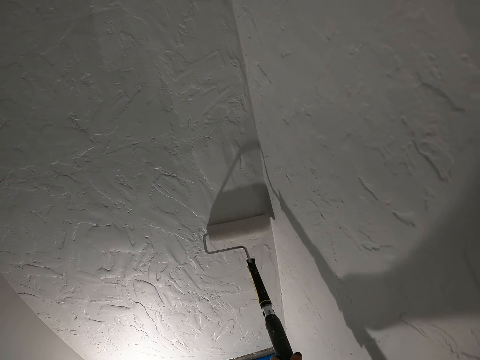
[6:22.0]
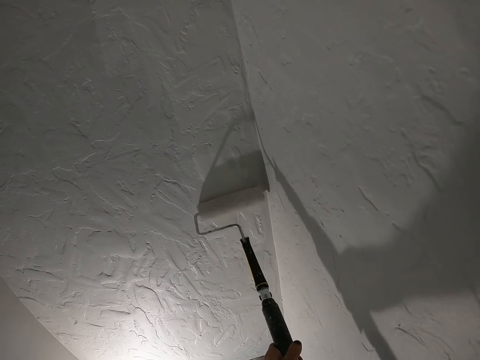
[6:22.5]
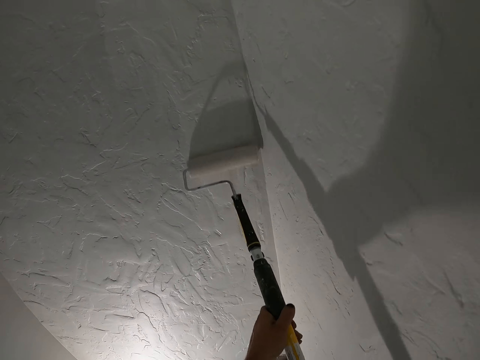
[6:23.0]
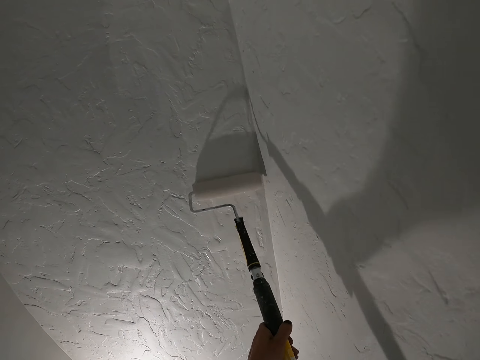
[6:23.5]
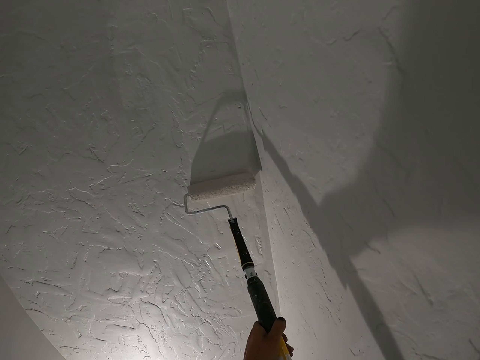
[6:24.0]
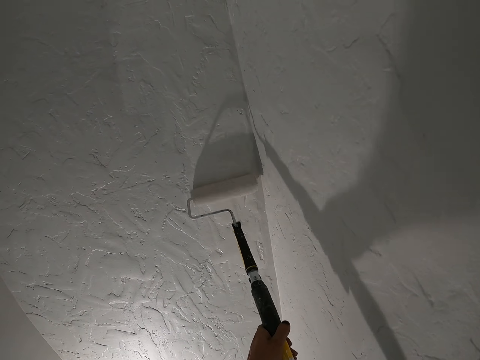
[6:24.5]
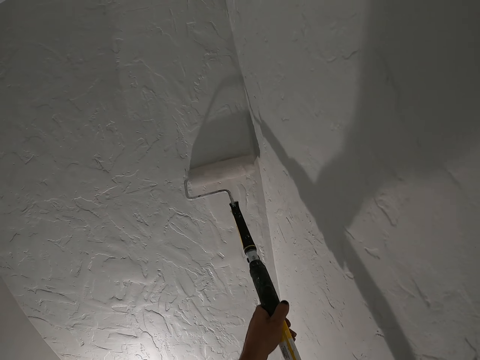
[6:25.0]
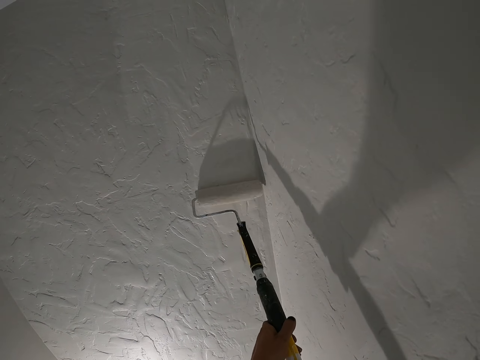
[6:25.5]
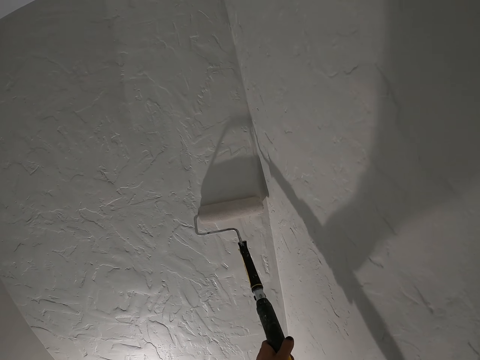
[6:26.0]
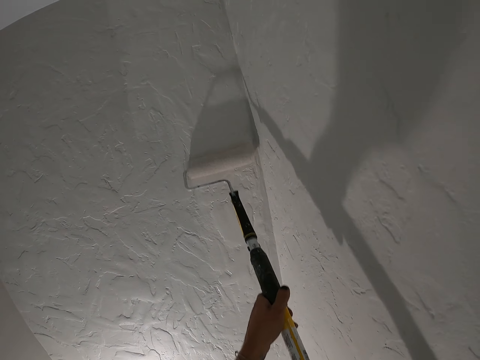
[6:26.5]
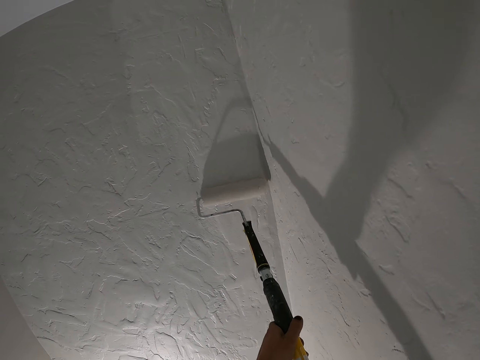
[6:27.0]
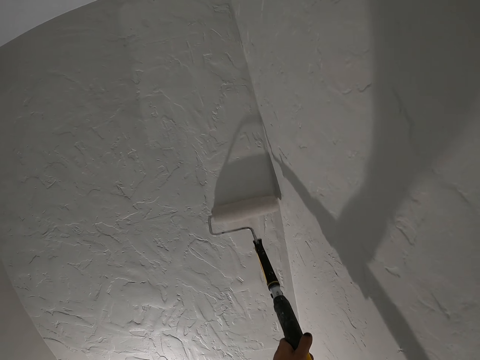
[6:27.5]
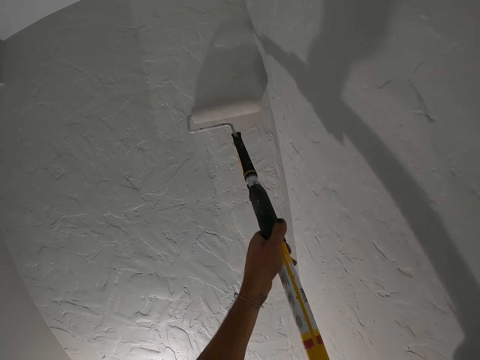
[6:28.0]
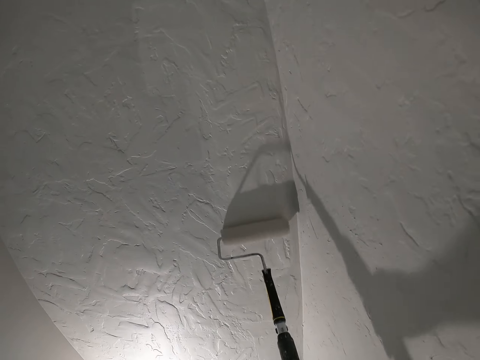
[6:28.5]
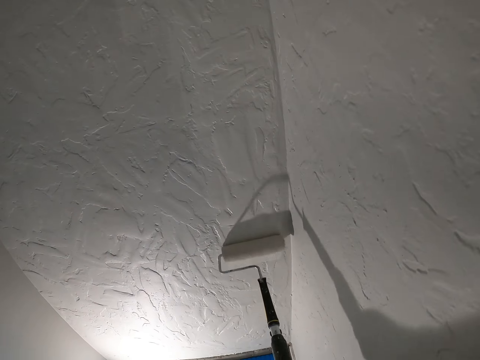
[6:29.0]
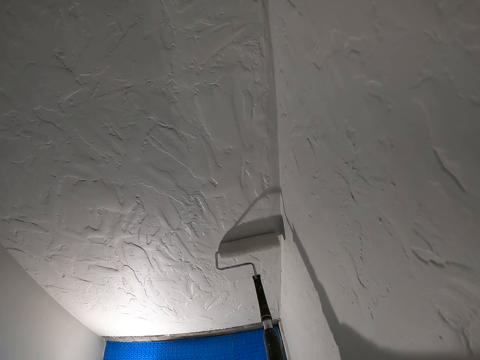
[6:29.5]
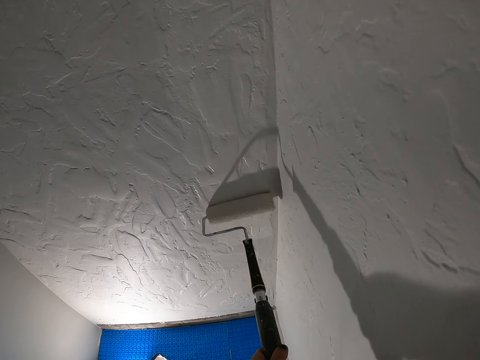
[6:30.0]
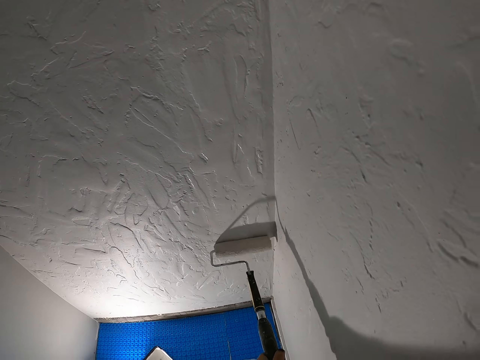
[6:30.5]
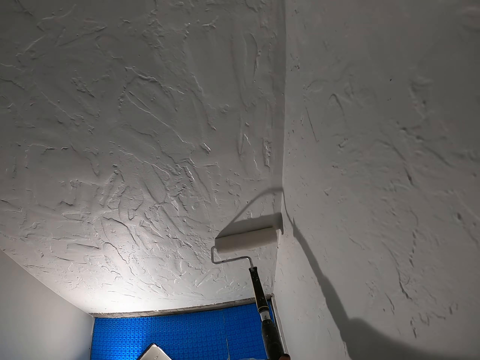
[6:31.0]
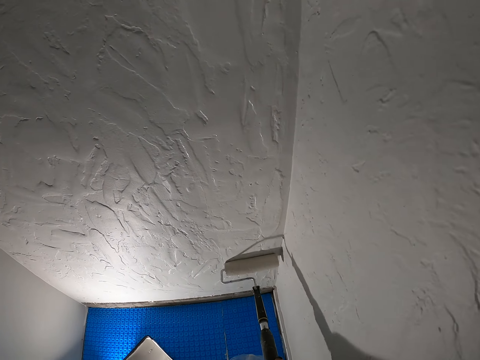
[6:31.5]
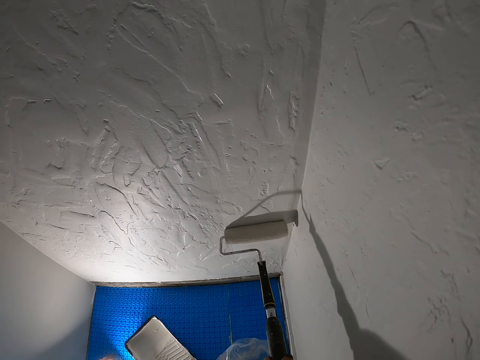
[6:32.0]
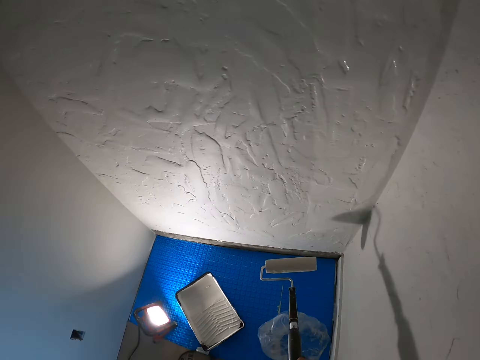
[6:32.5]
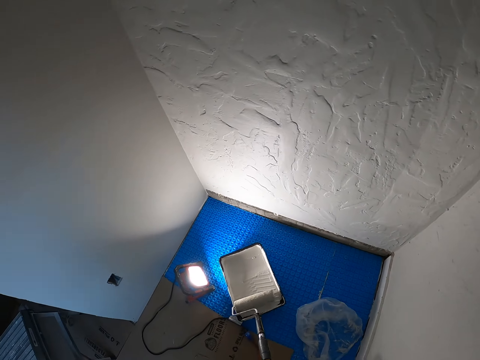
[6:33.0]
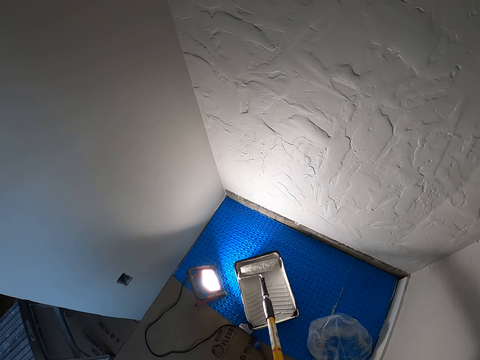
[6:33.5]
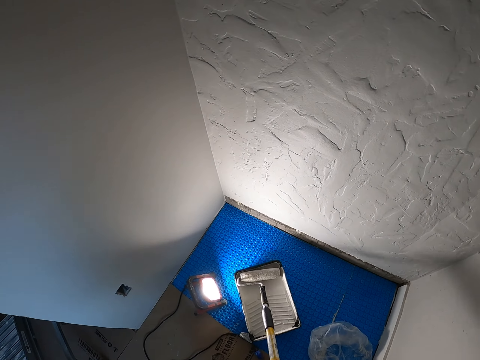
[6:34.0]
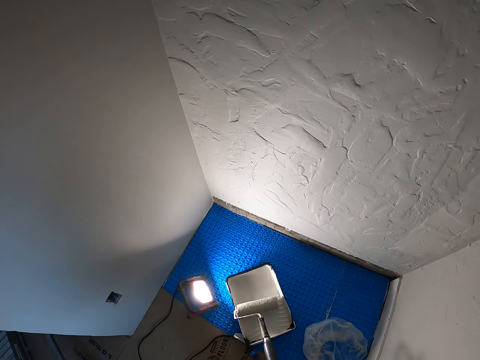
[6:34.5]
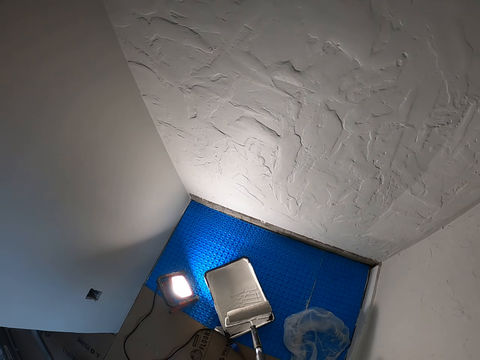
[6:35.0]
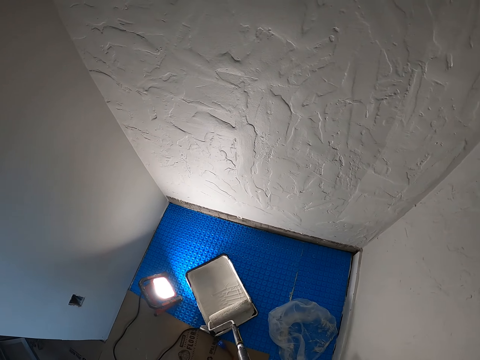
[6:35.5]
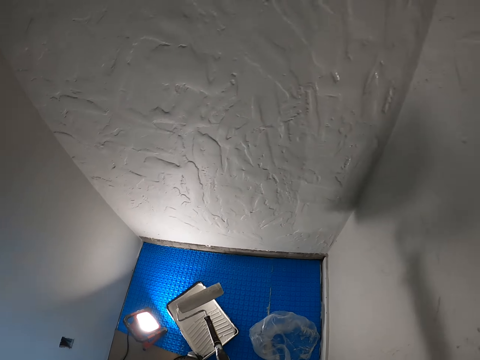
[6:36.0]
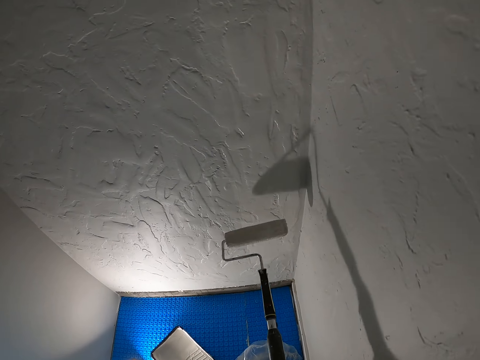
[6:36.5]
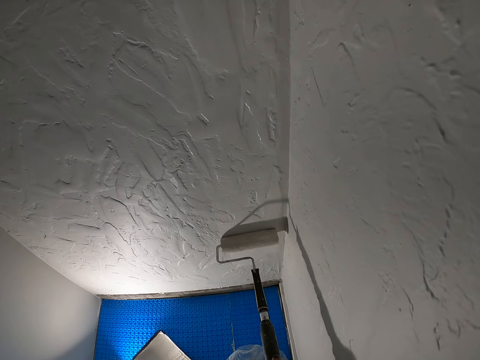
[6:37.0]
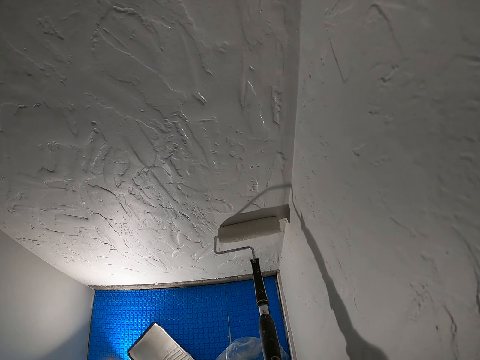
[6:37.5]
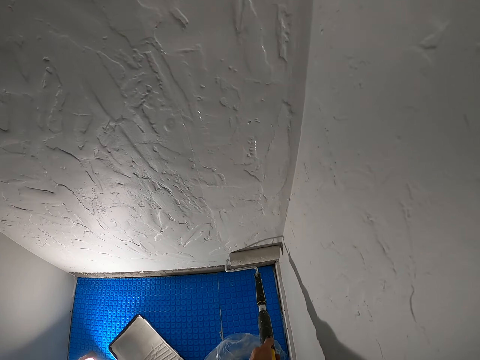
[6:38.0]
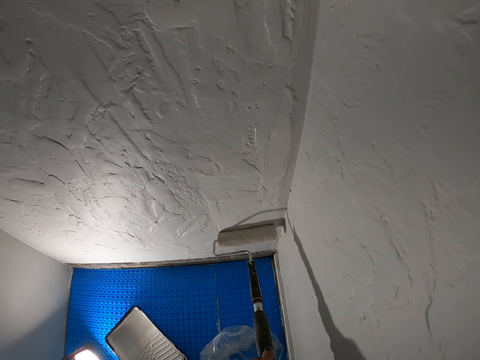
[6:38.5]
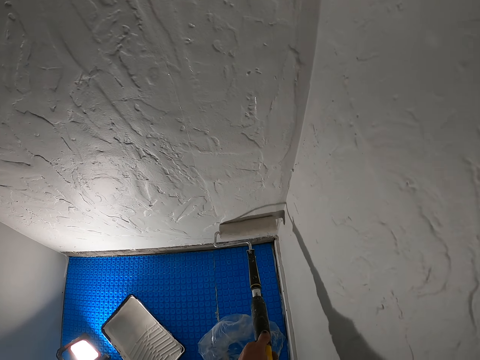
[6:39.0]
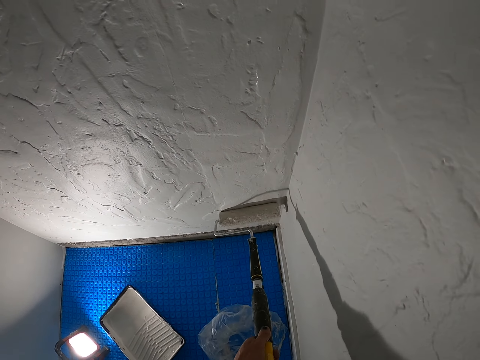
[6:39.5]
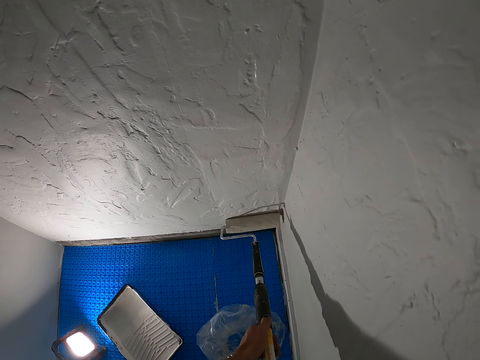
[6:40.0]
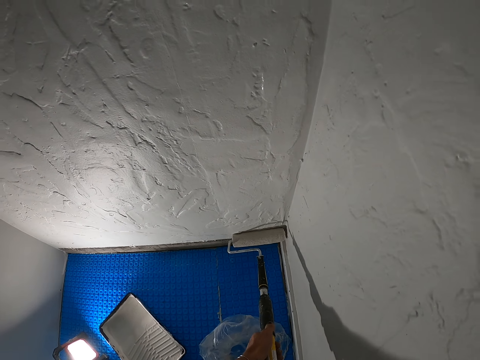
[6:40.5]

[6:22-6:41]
The camera wearer looks at a wall. They smear the paint. They roll a roller on a painting tray with paint. They paint the wall with a painting roller.

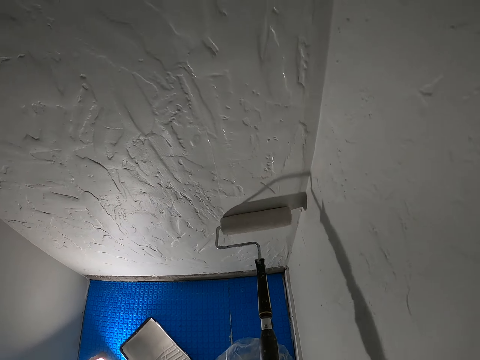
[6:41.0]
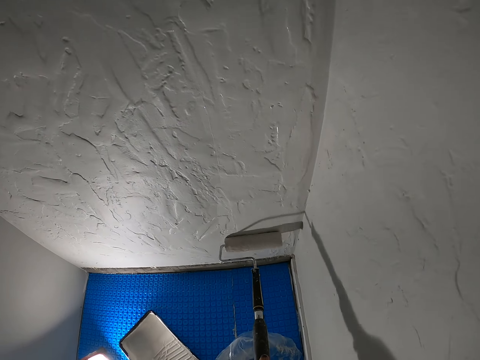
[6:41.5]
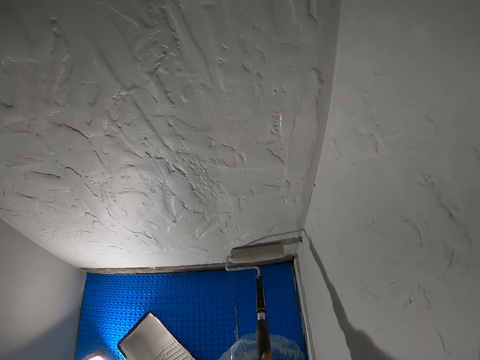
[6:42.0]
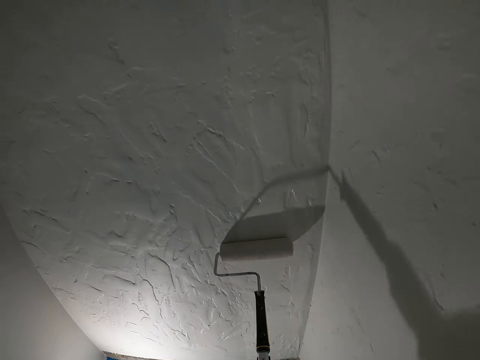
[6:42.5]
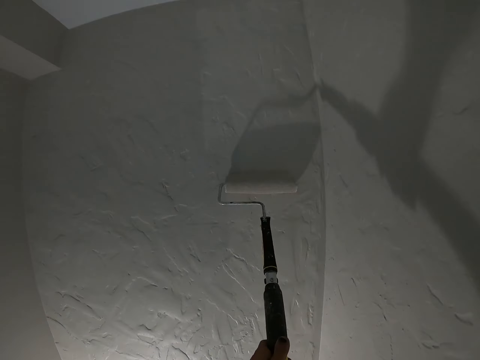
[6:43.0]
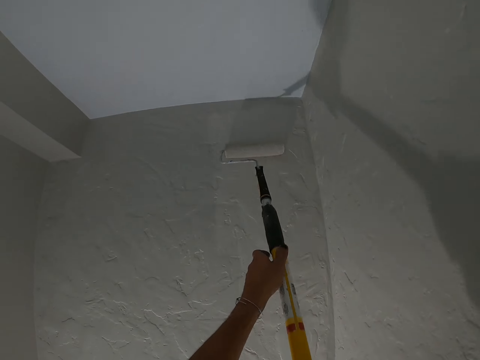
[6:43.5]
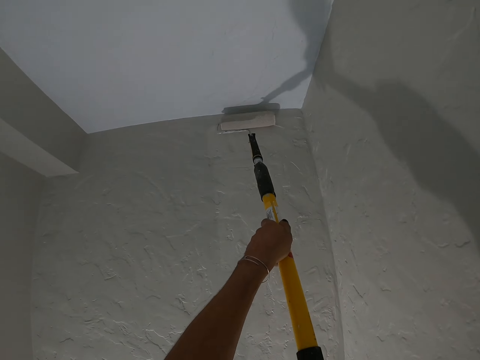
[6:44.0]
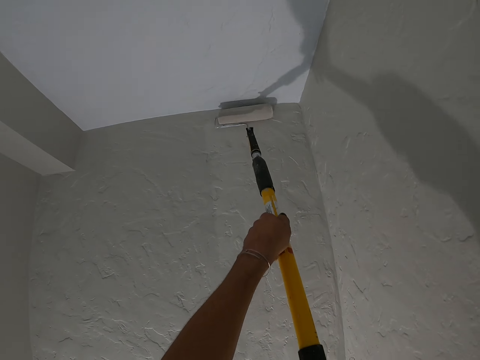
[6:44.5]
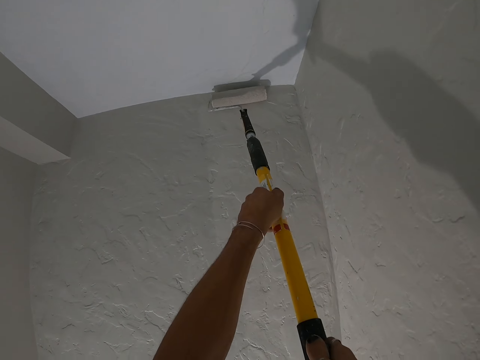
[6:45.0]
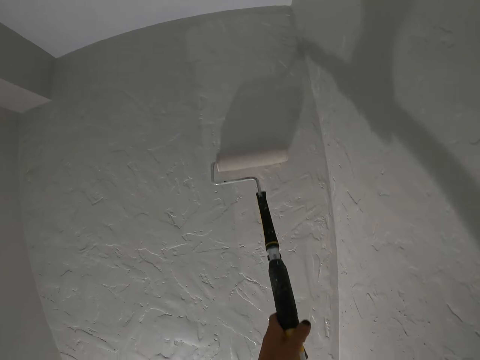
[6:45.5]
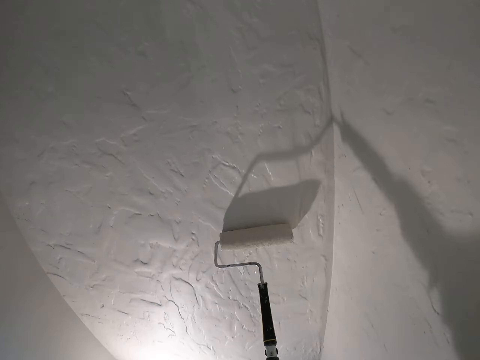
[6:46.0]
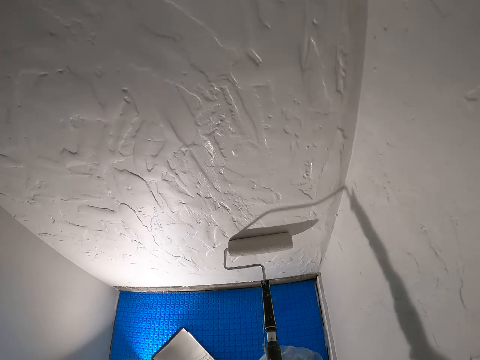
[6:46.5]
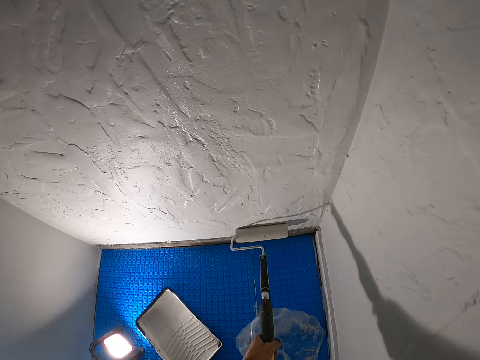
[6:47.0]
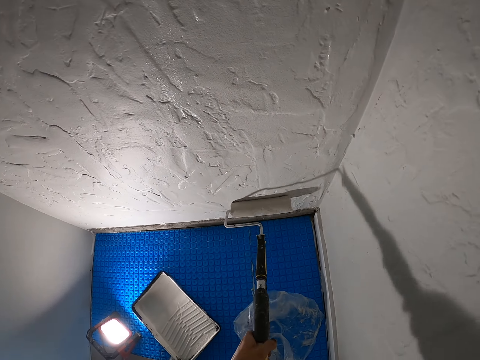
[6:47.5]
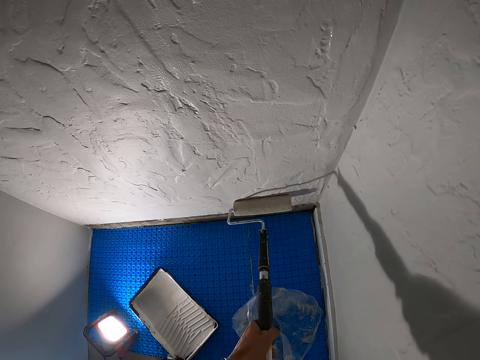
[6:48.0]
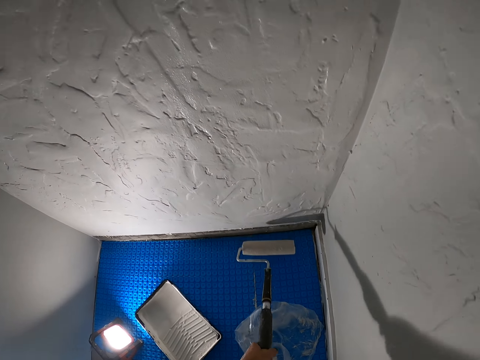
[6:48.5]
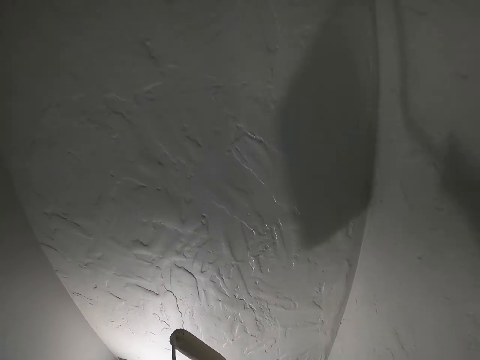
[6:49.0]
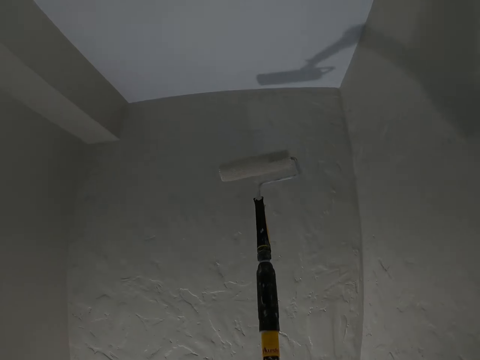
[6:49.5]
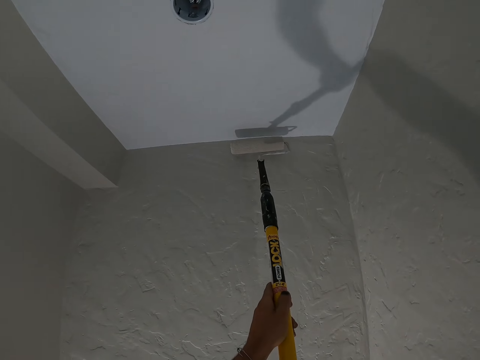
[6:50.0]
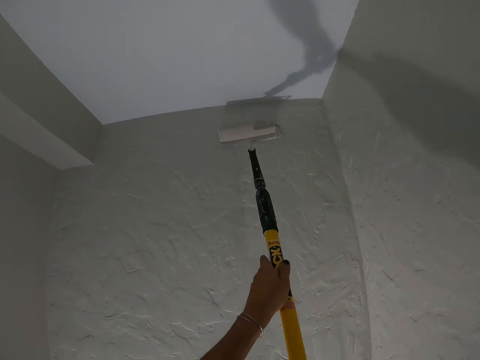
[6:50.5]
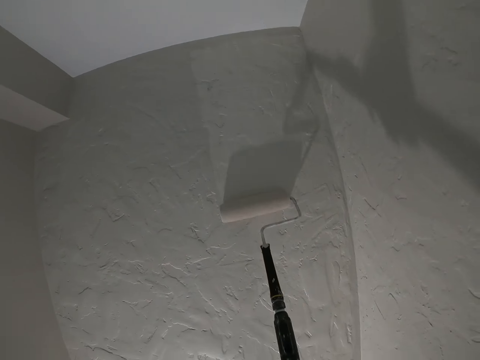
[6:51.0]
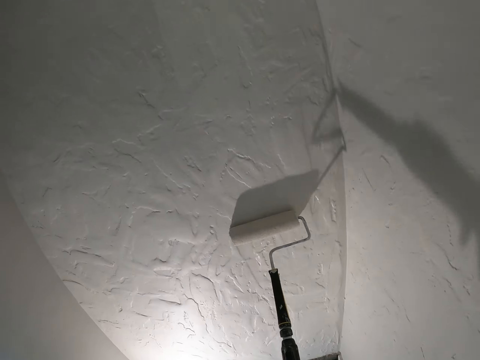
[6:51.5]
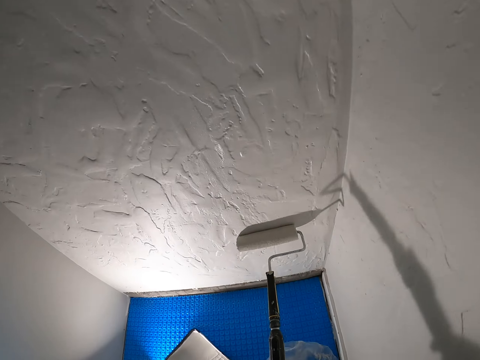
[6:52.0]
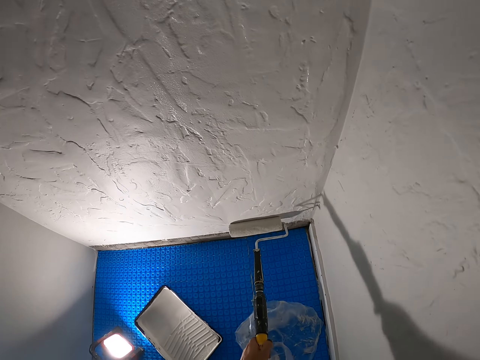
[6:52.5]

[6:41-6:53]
The camera wearer looks at a wall.
